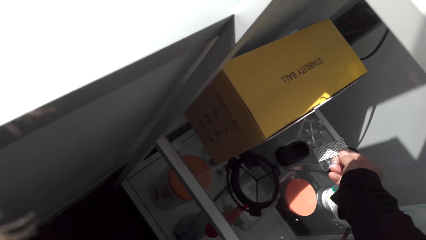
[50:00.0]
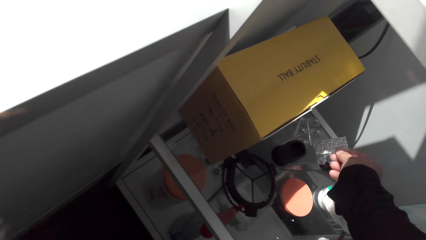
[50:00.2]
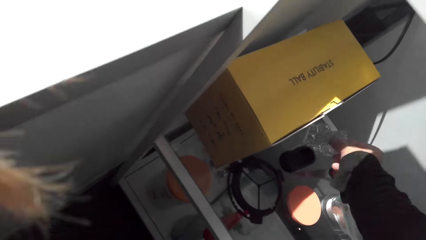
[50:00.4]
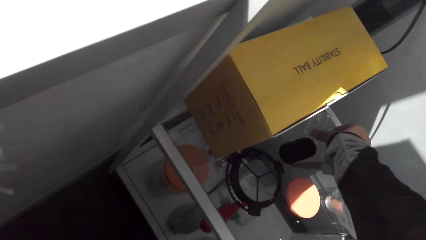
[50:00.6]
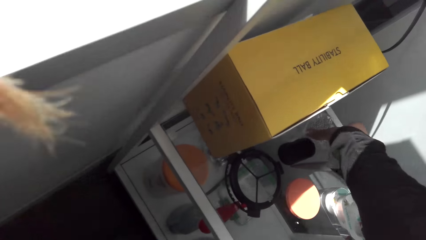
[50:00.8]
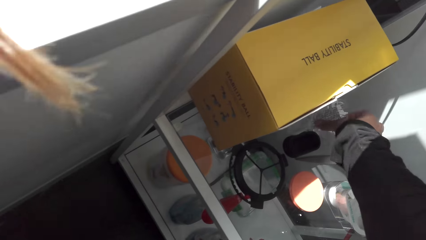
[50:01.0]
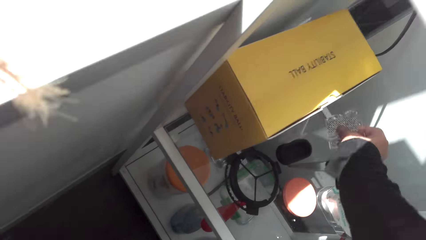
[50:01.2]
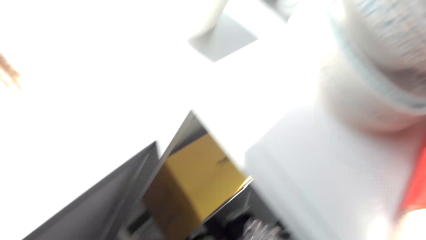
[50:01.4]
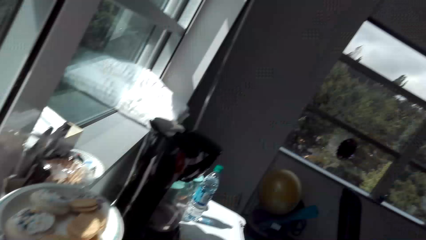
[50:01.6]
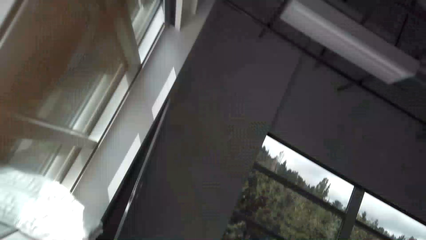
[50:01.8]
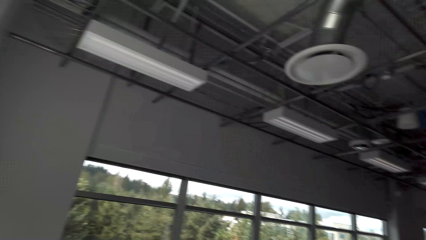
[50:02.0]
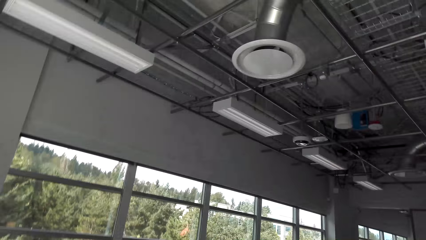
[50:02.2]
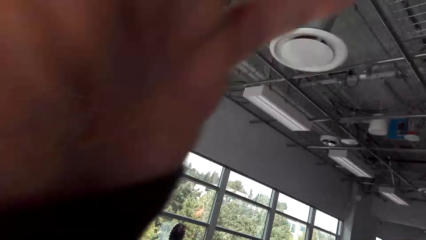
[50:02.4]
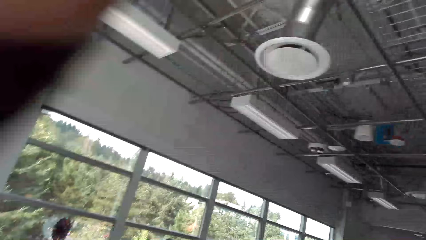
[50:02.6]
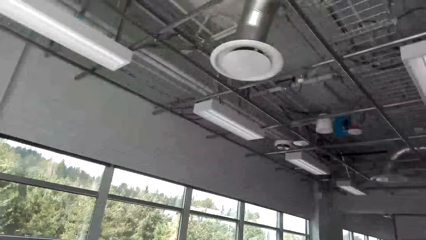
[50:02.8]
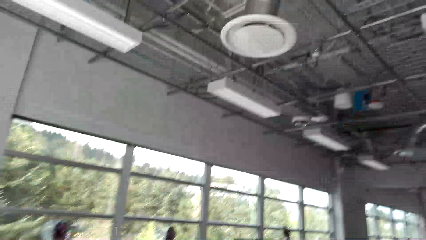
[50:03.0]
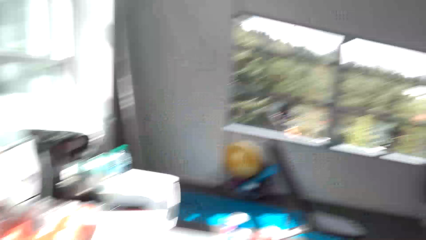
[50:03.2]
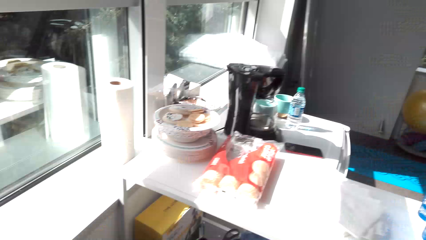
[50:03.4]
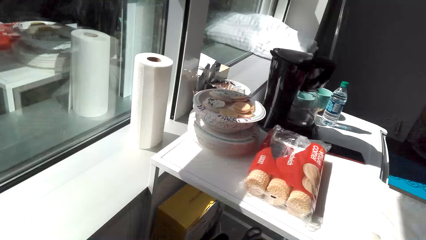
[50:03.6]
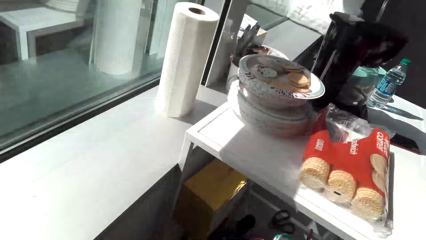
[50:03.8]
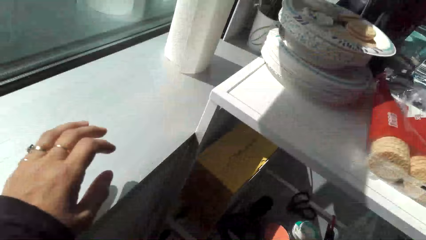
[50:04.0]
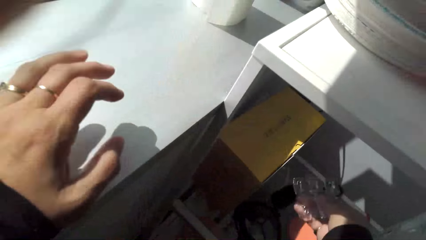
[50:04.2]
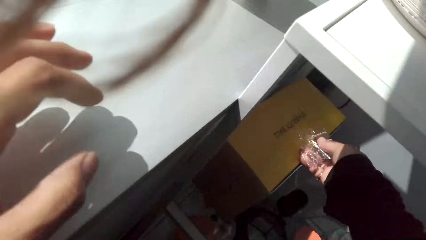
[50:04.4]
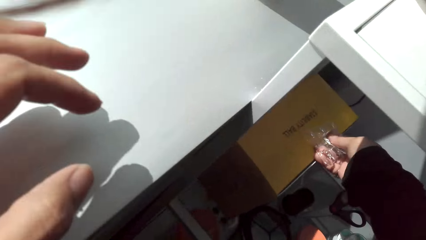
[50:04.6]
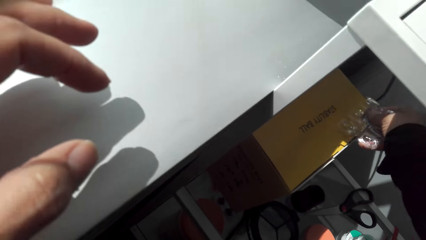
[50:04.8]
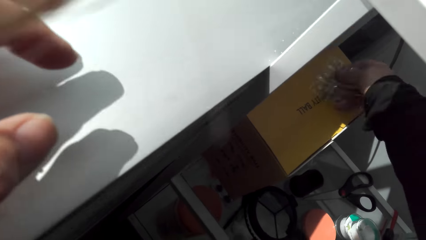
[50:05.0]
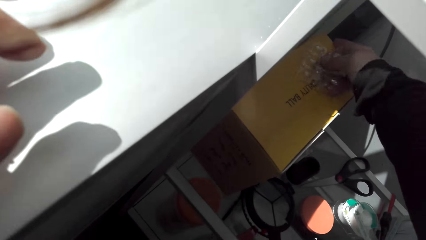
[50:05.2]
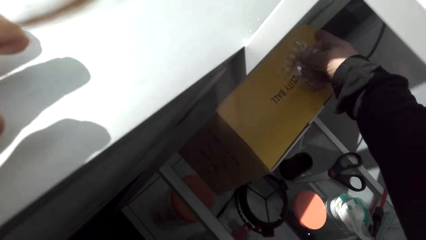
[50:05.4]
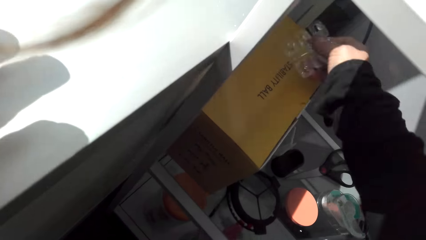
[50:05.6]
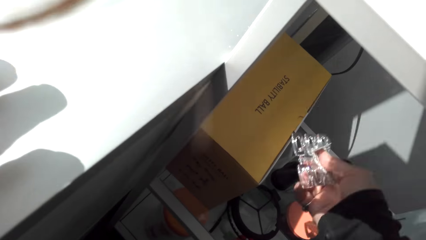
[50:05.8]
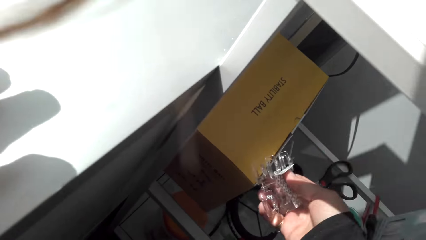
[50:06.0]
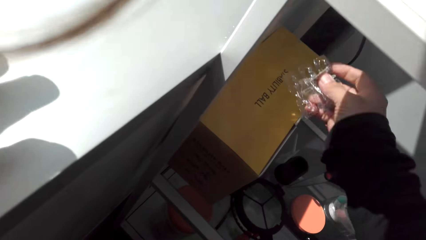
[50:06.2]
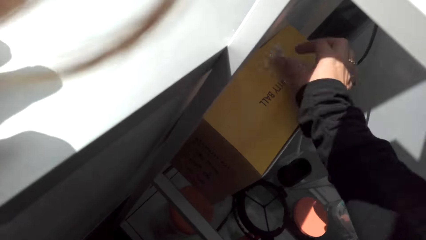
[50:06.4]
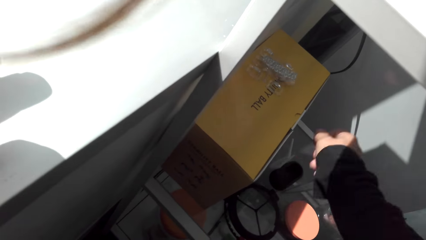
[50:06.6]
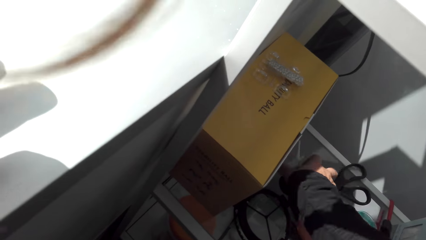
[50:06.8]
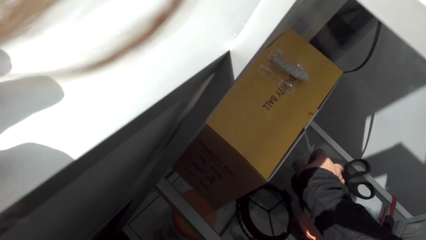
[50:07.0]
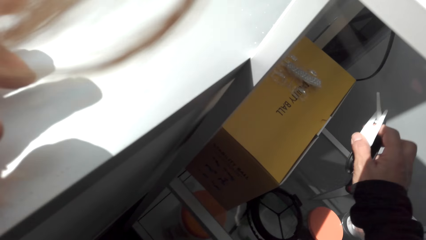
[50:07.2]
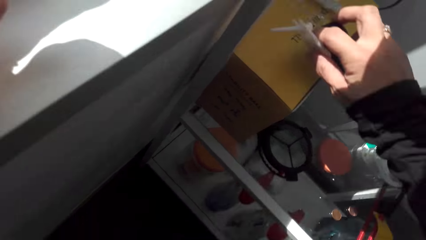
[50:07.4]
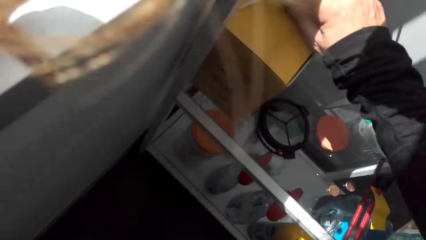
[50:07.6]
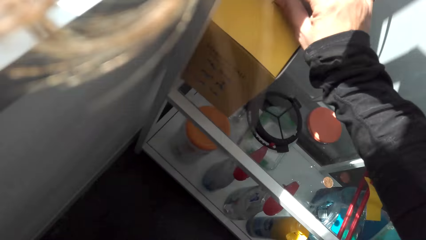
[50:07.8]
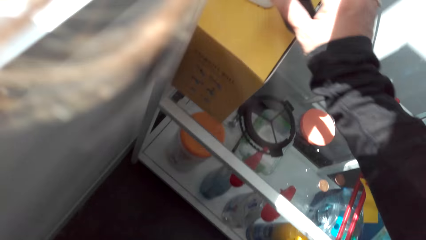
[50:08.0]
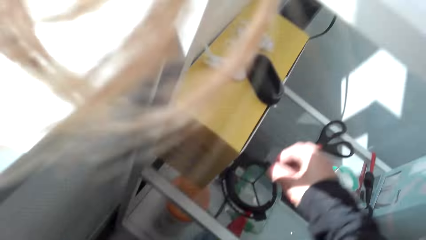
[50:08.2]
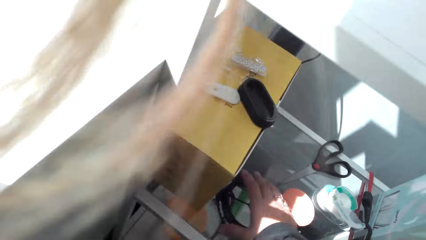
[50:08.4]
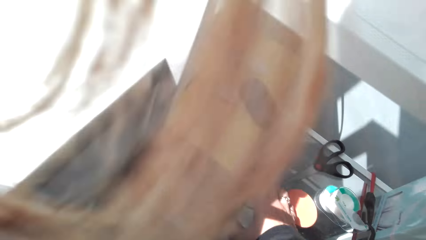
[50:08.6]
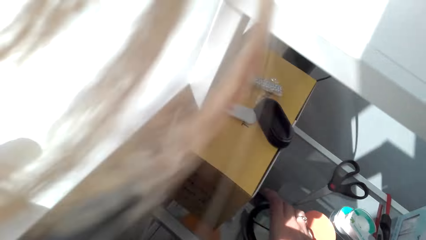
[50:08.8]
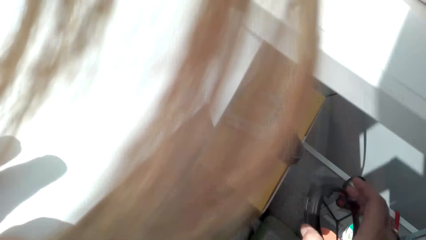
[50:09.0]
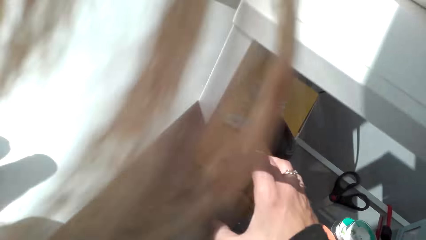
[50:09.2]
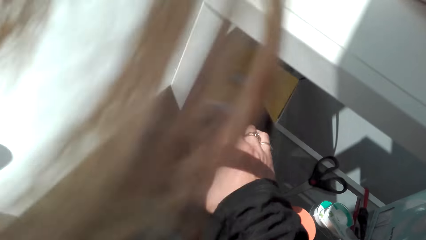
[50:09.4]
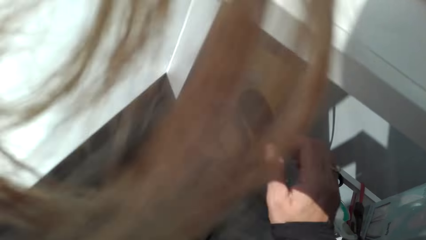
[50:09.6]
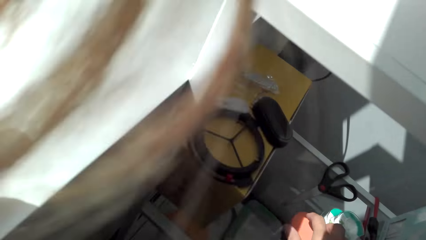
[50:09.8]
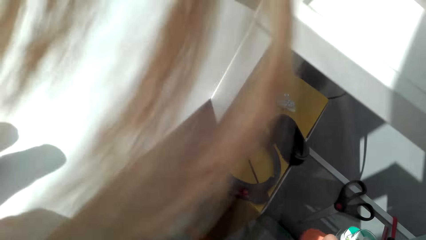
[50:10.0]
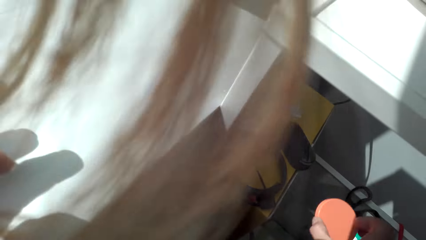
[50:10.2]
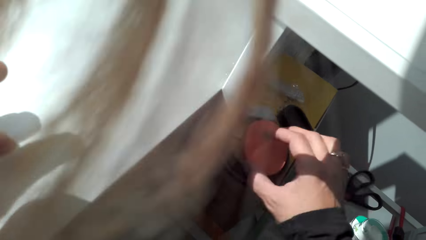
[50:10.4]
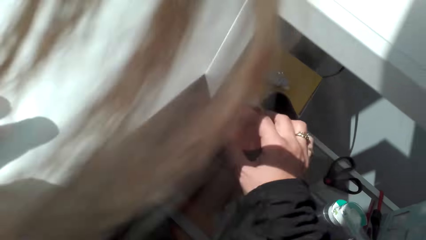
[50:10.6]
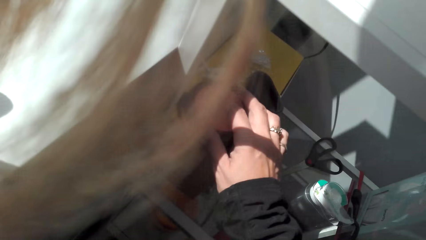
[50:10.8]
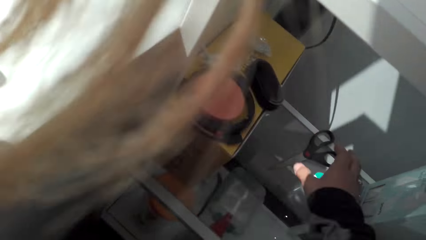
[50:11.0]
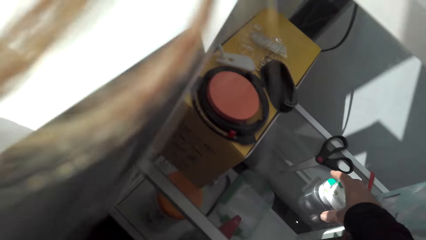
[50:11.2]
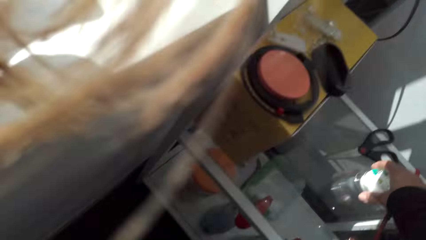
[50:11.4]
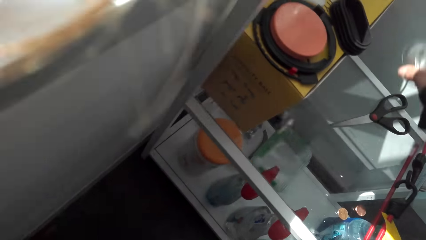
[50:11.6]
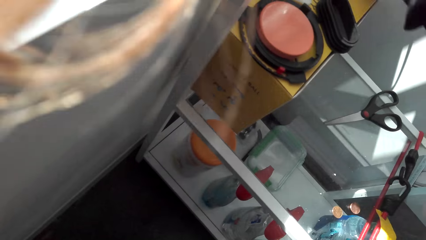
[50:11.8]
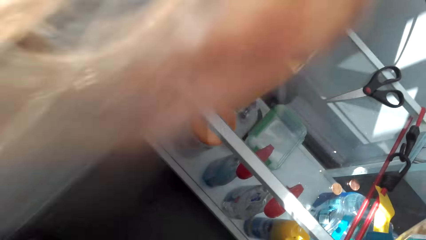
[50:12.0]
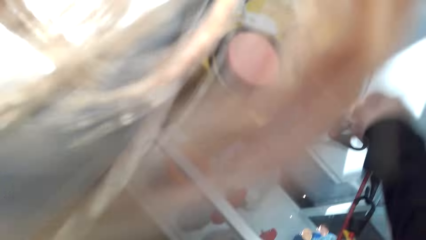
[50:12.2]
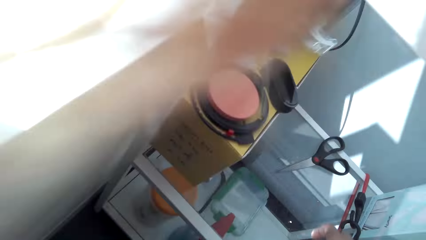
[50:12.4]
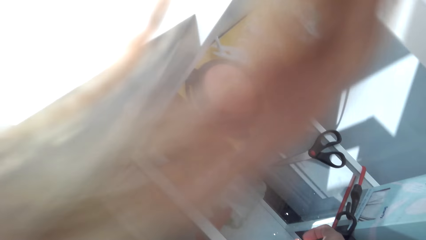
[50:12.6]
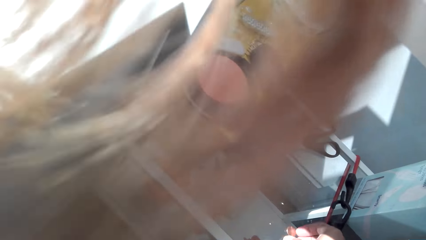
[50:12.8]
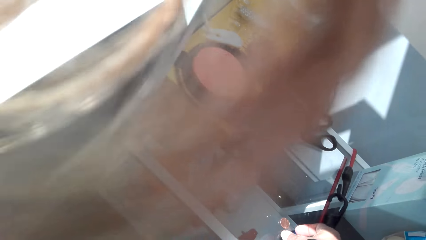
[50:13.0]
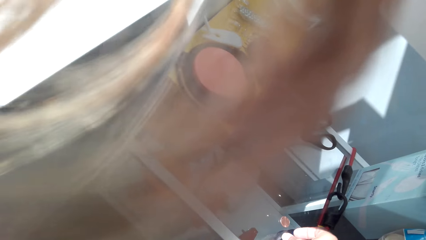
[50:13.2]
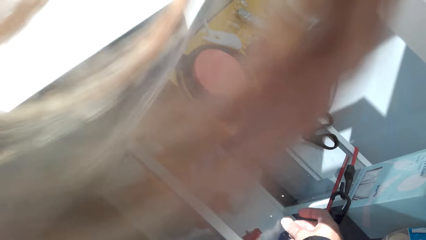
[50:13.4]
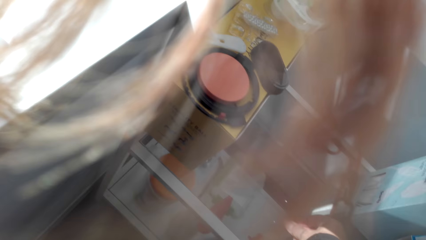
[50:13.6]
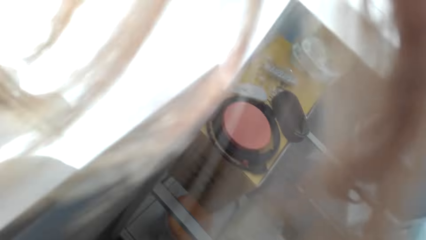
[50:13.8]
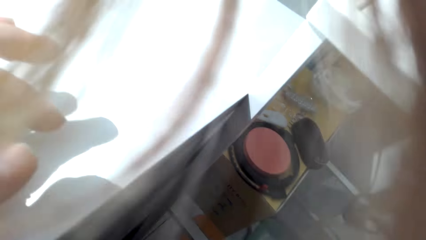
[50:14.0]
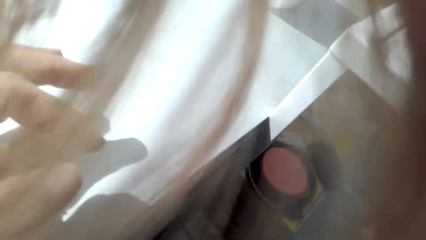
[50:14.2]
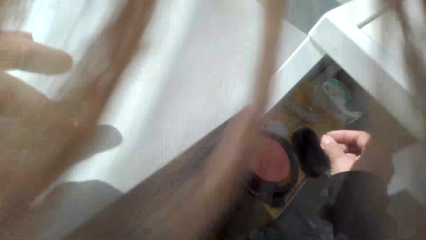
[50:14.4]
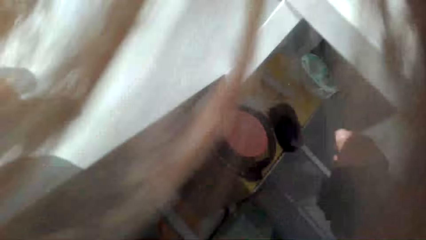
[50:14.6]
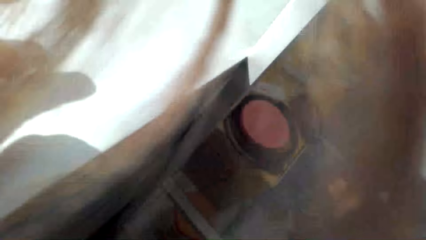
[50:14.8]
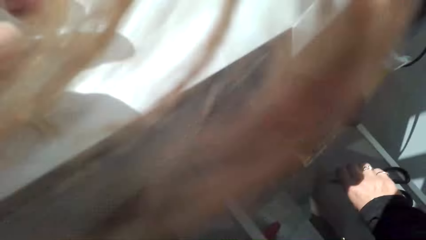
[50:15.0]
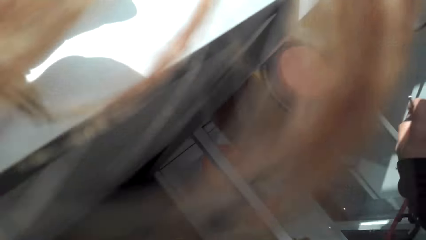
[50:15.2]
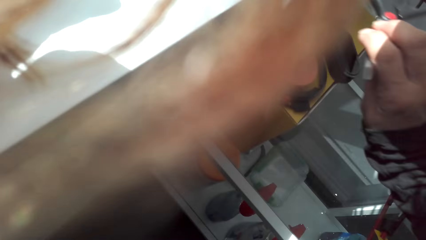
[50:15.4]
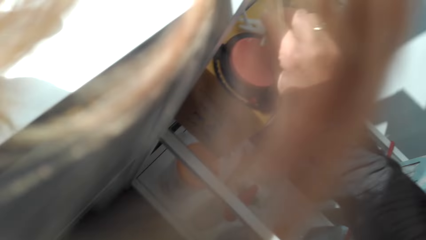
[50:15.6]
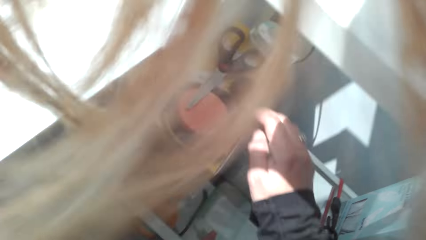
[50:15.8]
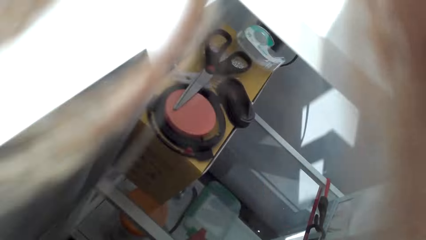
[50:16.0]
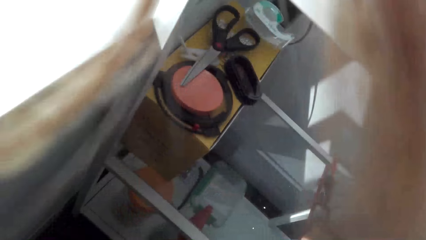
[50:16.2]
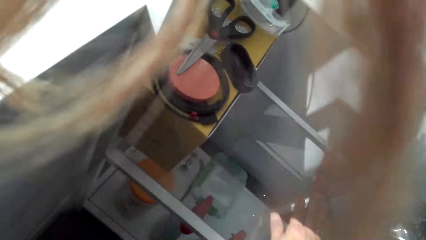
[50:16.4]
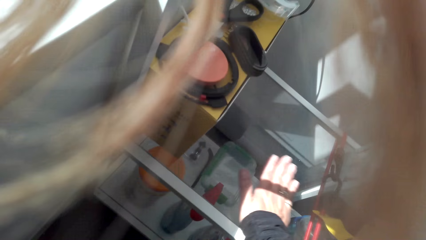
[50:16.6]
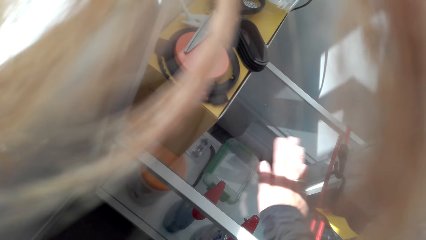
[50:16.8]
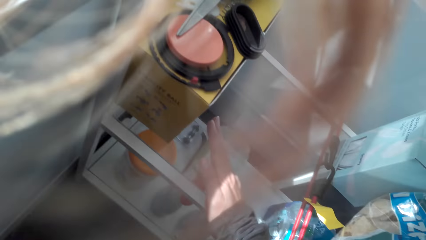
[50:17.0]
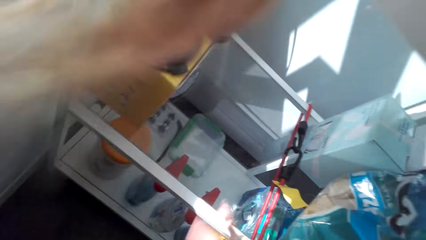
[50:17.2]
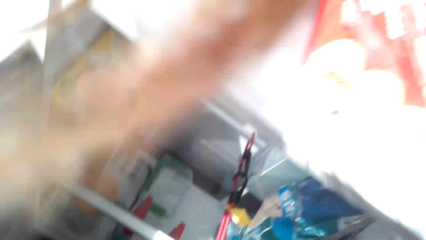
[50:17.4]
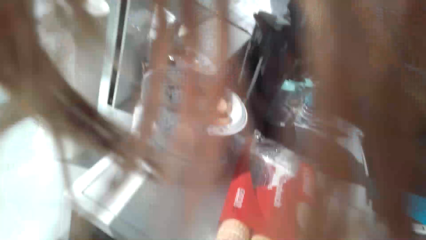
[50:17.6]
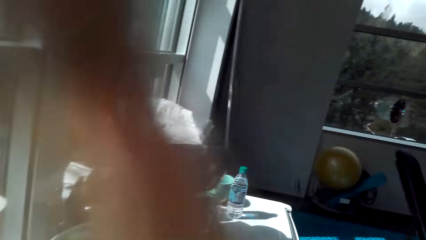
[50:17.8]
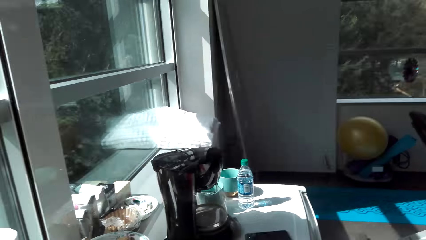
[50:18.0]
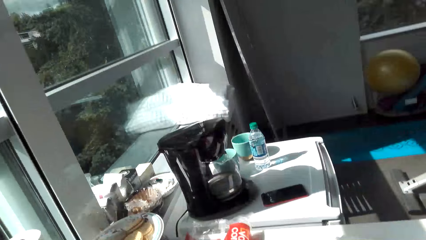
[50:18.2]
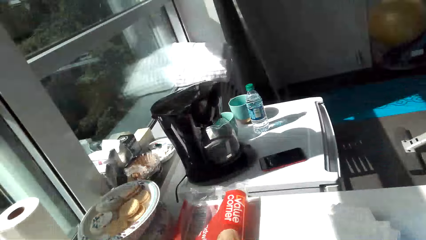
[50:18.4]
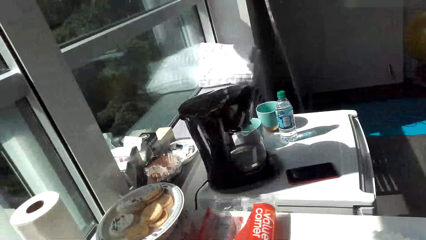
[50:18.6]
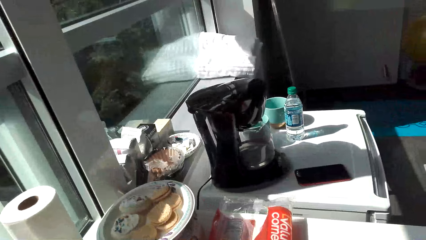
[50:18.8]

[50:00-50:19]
The camera wearer picks up a sticker. They adjust the camera. They place a strip on the box. They pick up a sticker. They place the sticker on the box. They pick up a compact. They place the compact on the box. They pick up a sponge. They place the sponge on the compact. They pick up an item. They place the item on the box. They pick up scissors. They place the scissors on the box.
